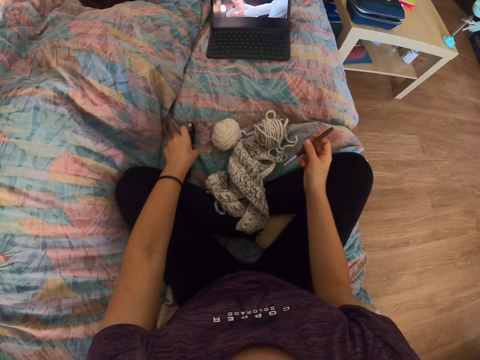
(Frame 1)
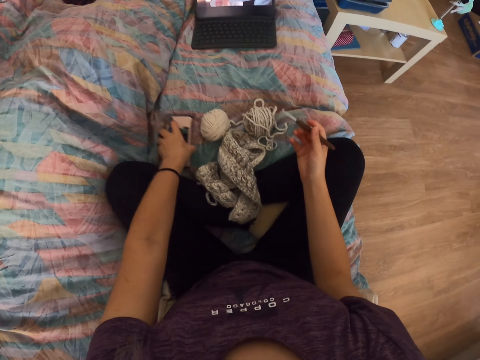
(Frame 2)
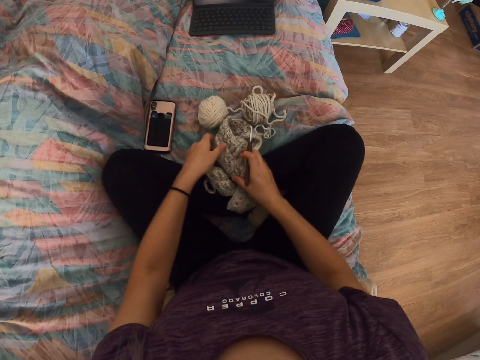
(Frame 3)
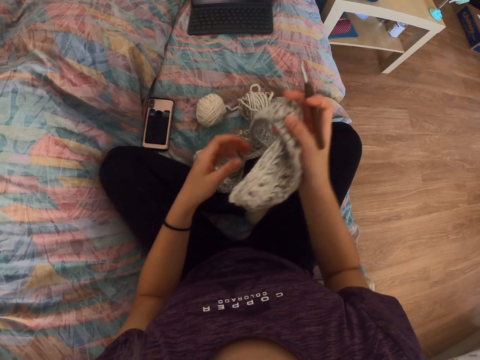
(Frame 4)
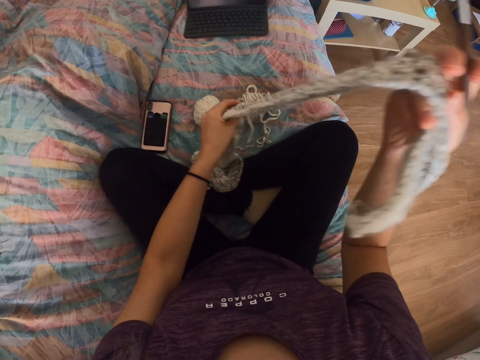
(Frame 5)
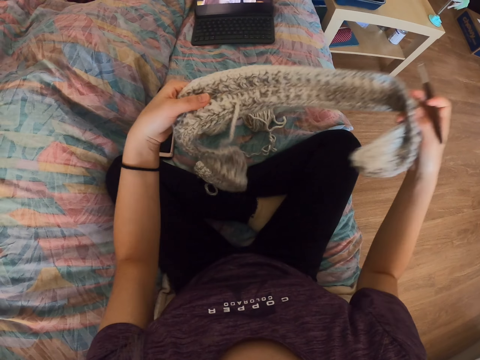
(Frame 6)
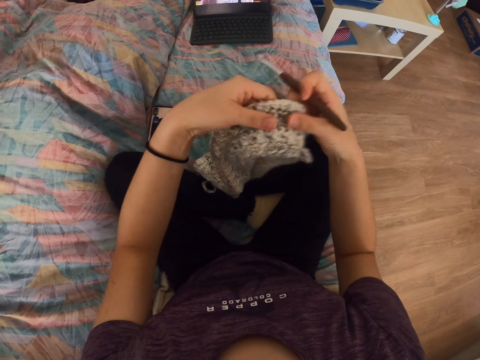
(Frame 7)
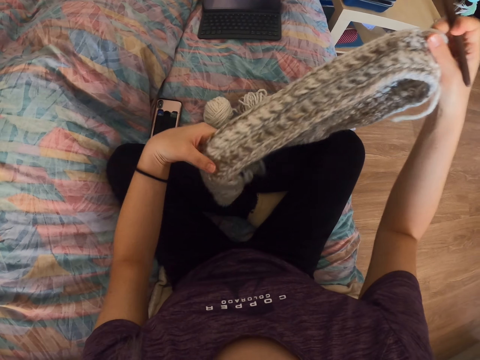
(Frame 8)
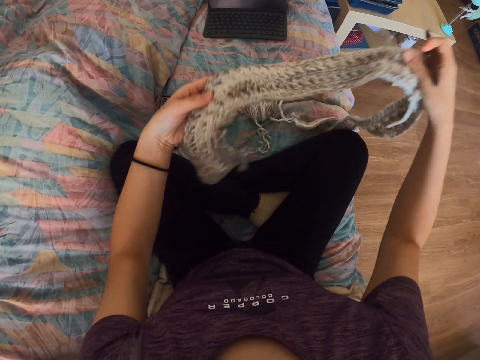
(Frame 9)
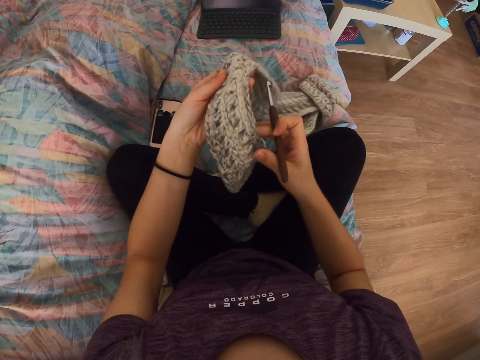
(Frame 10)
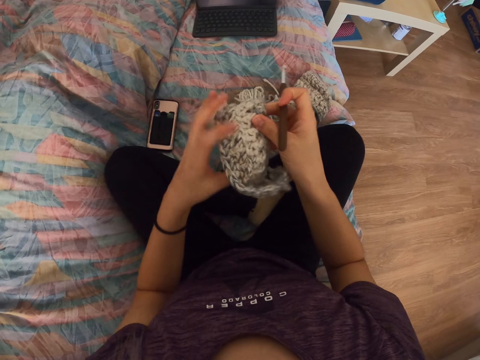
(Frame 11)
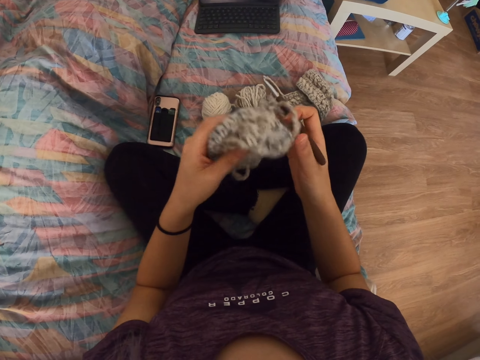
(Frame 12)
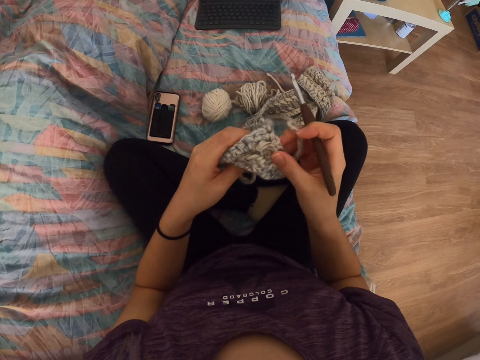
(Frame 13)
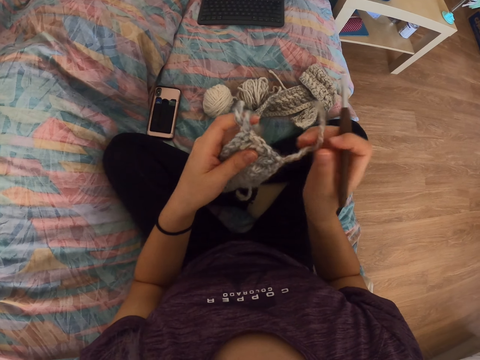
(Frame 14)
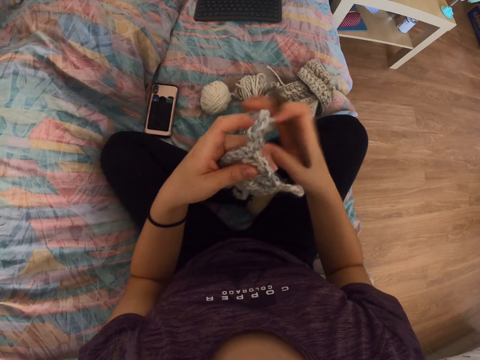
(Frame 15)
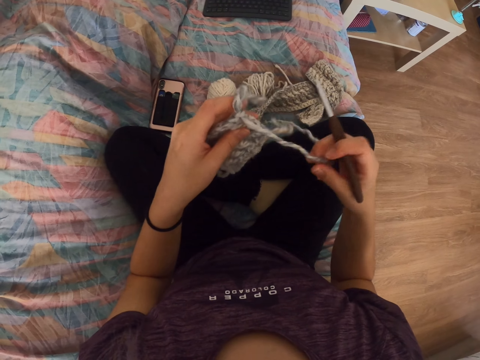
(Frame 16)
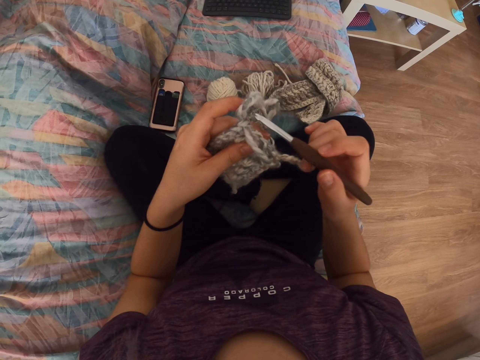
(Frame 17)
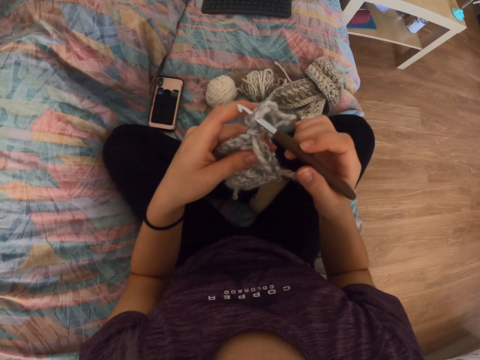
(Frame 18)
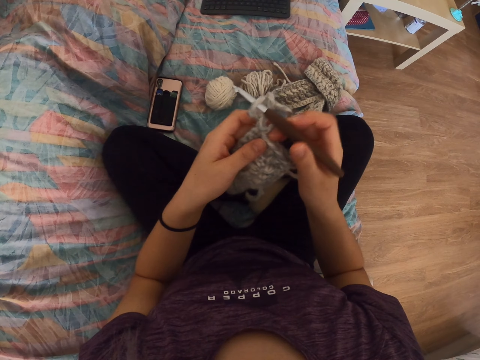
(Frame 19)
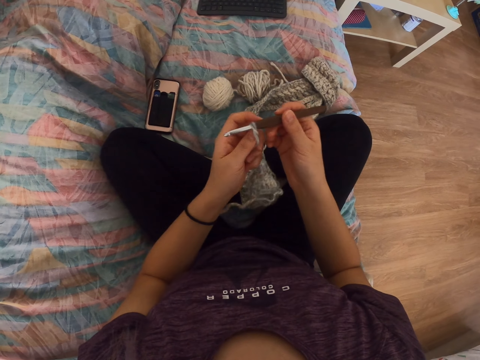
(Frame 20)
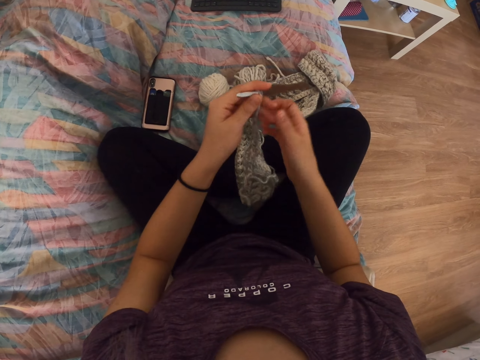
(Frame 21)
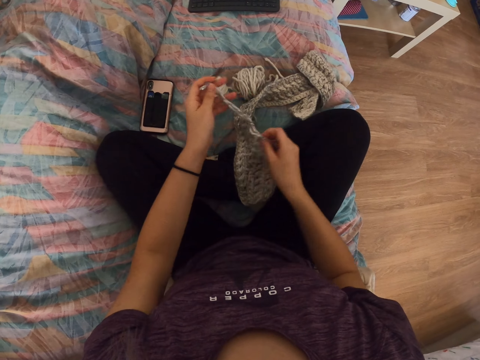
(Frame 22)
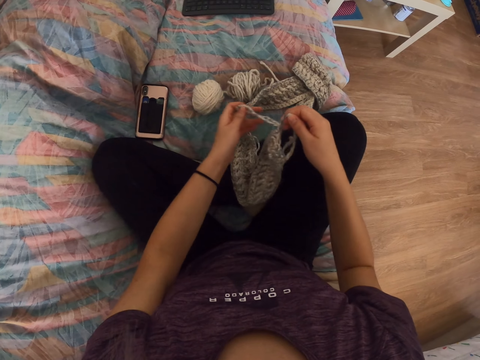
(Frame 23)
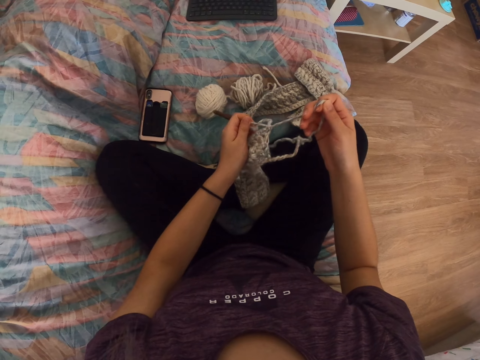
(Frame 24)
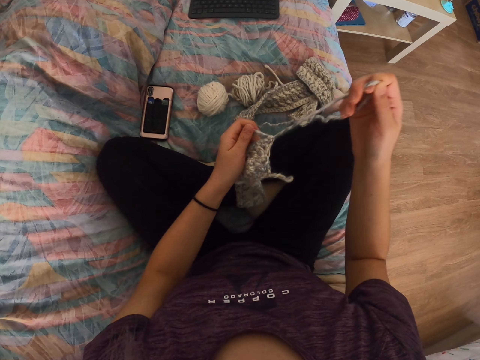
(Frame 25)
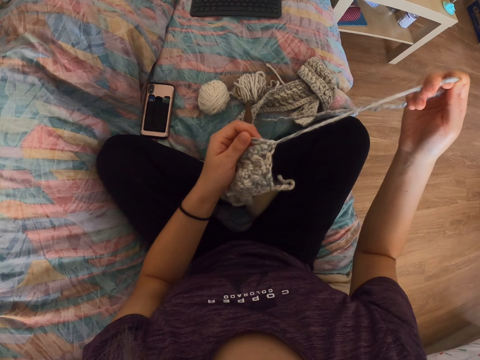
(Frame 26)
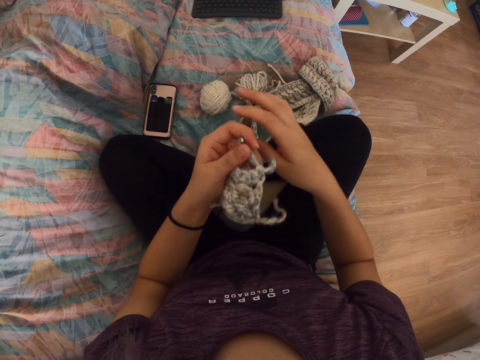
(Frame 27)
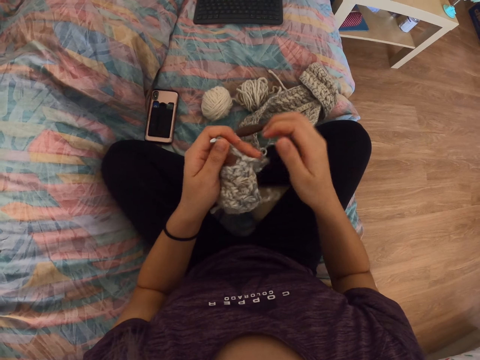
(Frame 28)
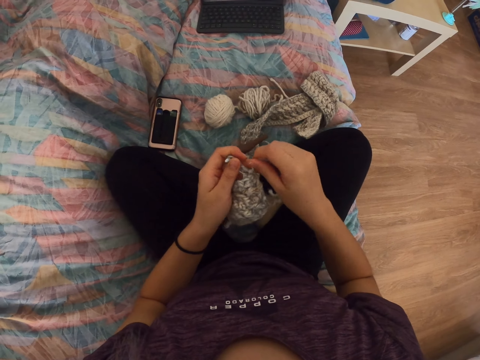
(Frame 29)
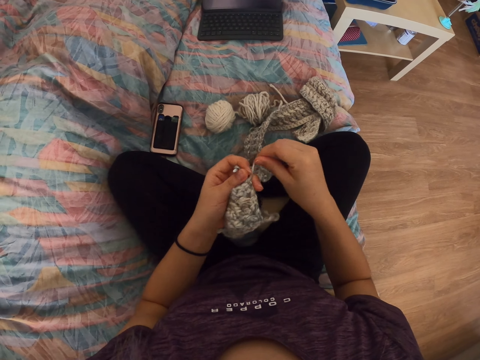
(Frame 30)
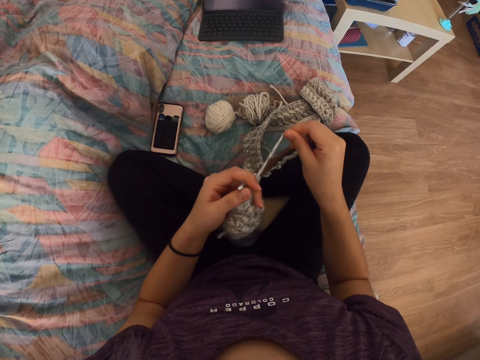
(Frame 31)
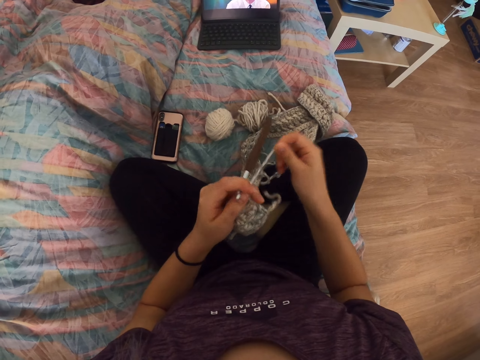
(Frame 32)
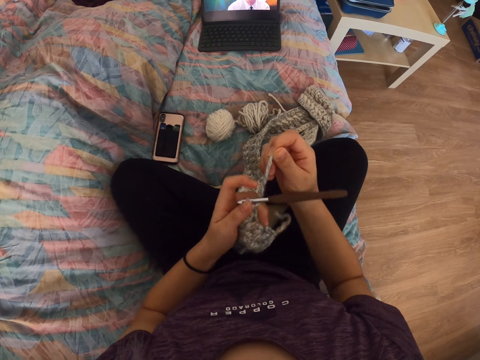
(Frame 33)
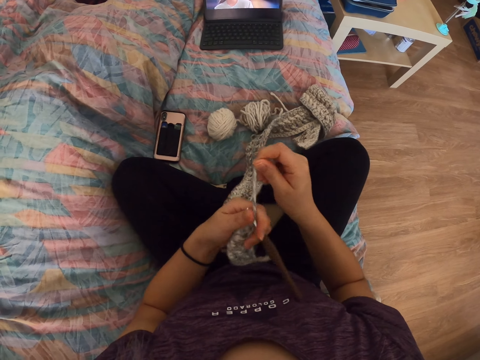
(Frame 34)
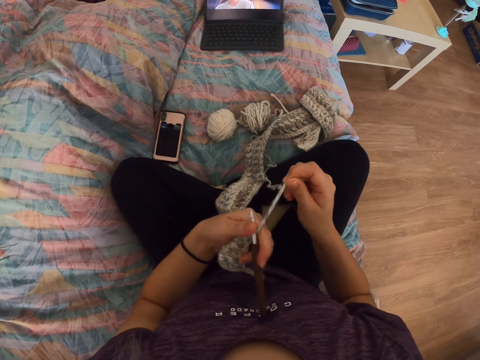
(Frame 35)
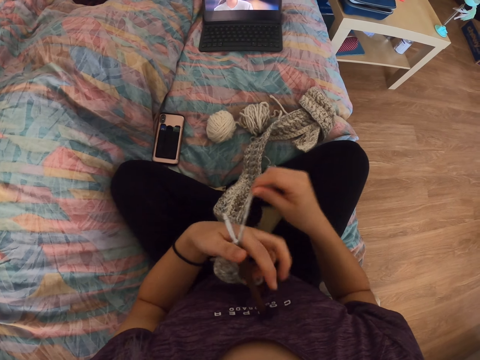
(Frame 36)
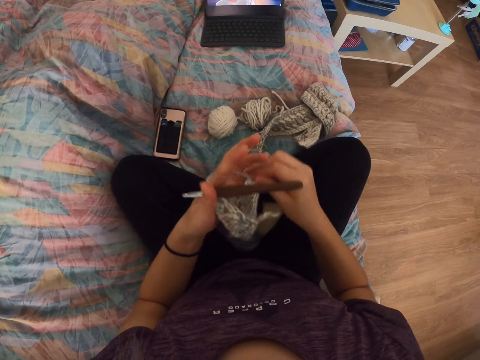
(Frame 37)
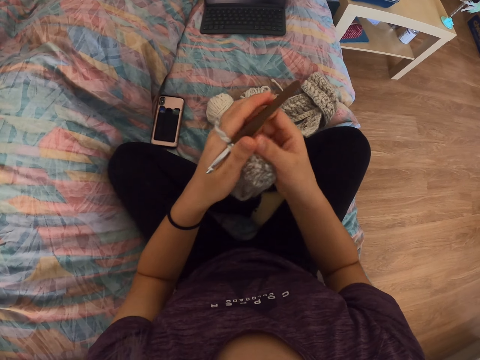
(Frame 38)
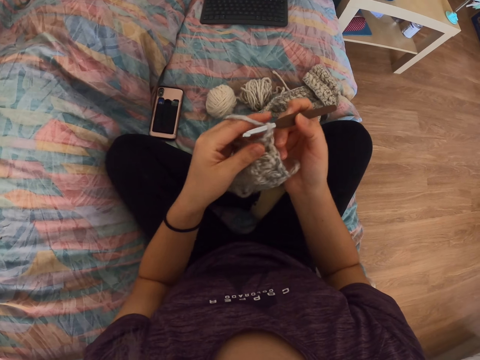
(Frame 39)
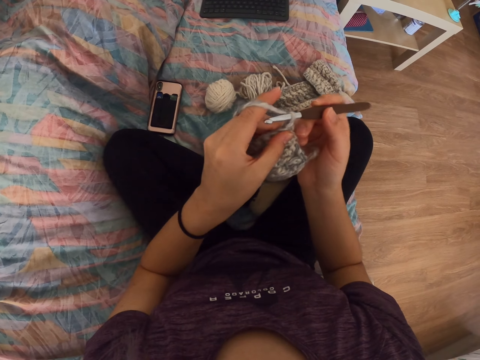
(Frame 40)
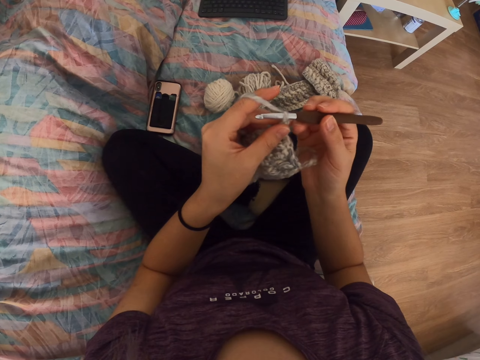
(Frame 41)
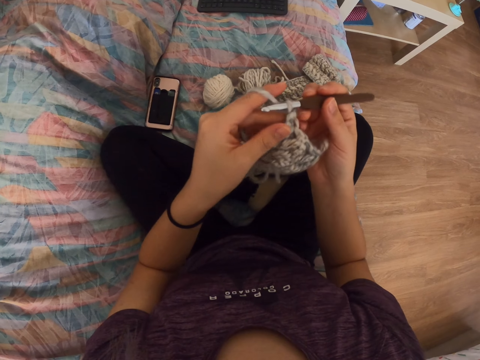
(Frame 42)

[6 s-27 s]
The camera wearer touches the mobile phone with the left hand. He picks up the crochet with the right hand. He touches the crochet with both hands. He moves the crochet hook to the left hand. He pulls the thread with the right hand. He moves the crochet hook to the right hand. He starts to crochet his scarf.

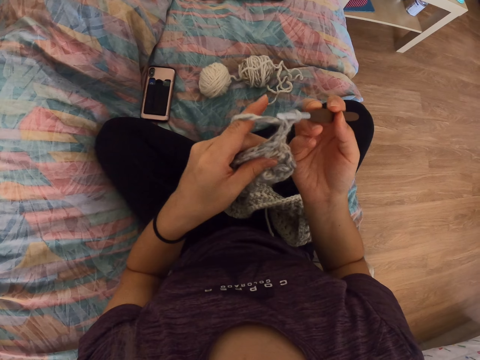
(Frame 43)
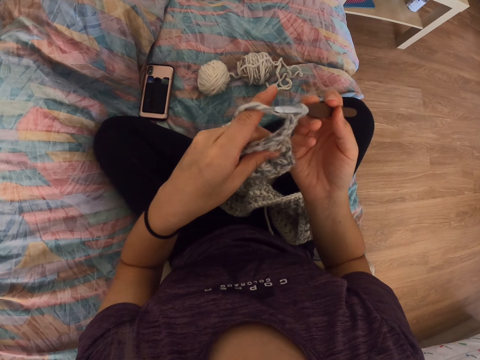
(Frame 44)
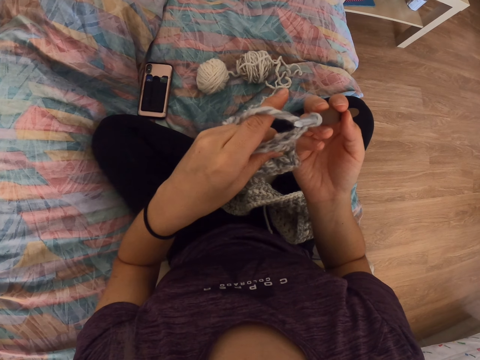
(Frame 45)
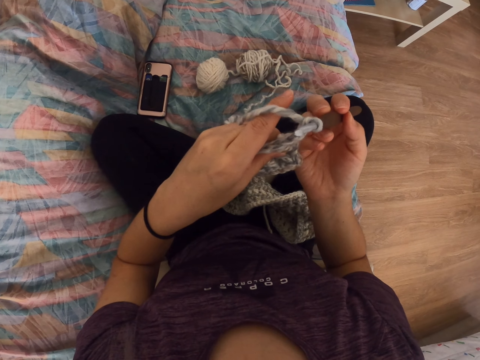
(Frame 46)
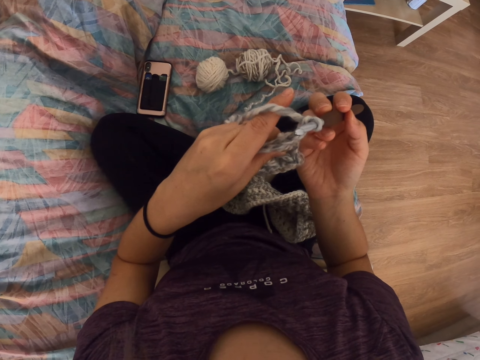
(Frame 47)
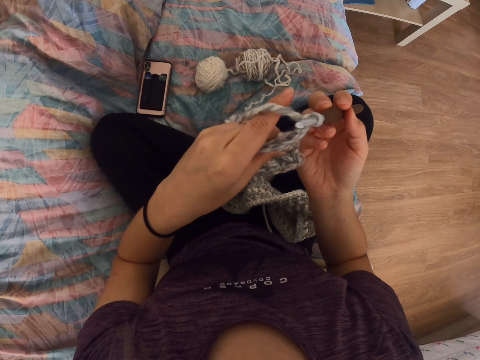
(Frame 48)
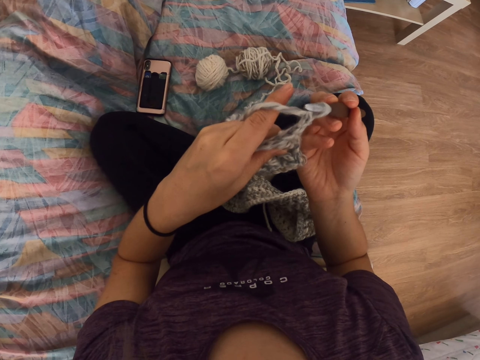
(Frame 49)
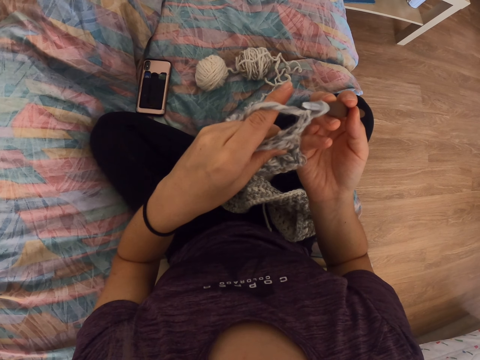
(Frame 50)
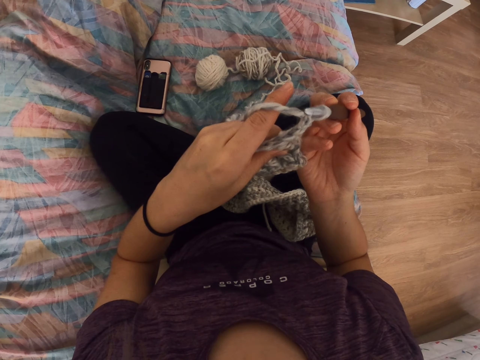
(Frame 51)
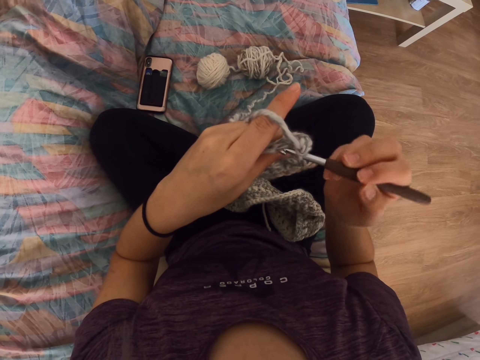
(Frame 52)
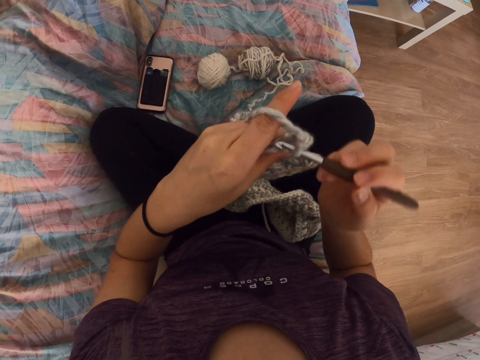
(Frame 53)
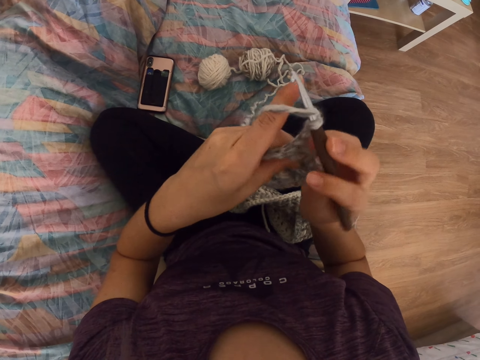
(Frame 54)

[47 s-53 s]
The camera wearer stares at the crochet.
